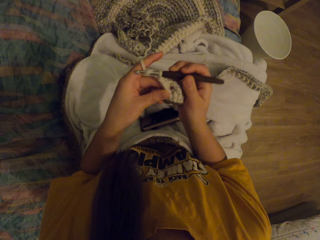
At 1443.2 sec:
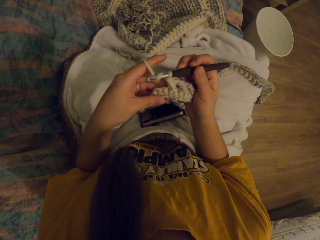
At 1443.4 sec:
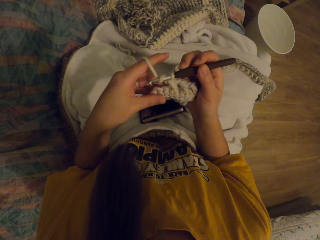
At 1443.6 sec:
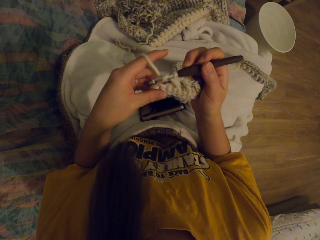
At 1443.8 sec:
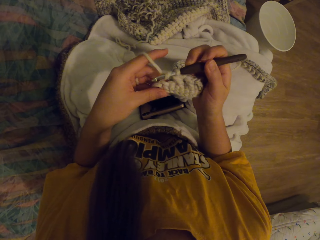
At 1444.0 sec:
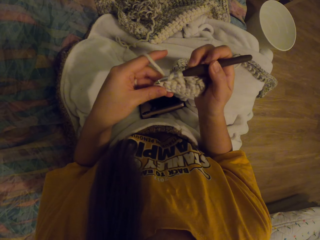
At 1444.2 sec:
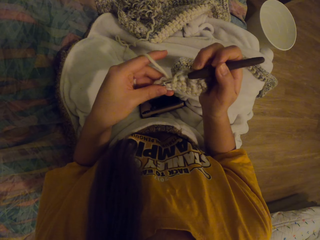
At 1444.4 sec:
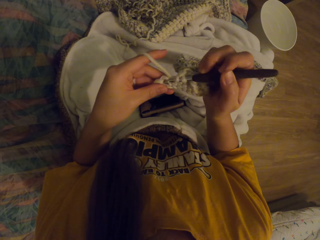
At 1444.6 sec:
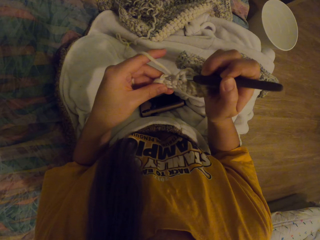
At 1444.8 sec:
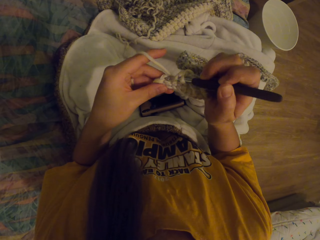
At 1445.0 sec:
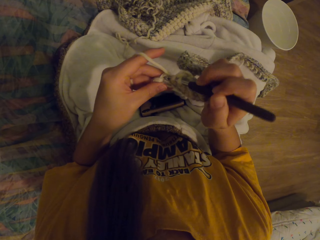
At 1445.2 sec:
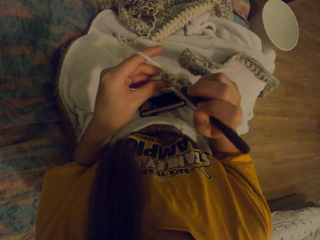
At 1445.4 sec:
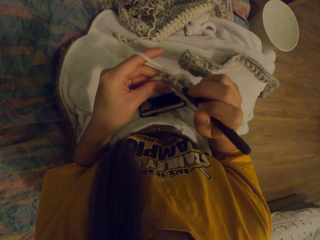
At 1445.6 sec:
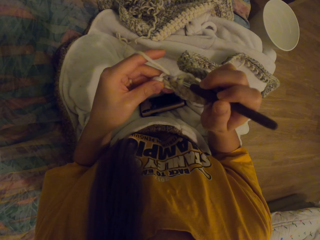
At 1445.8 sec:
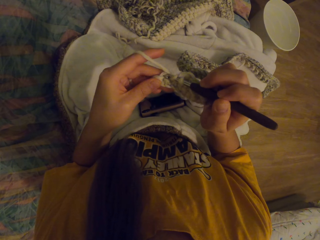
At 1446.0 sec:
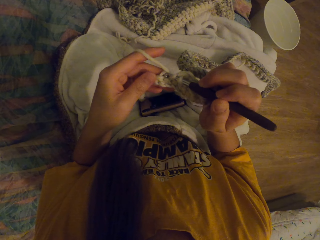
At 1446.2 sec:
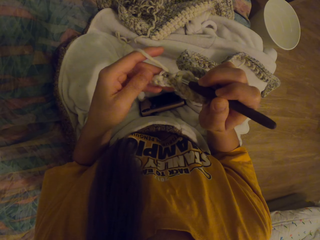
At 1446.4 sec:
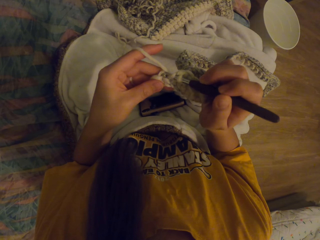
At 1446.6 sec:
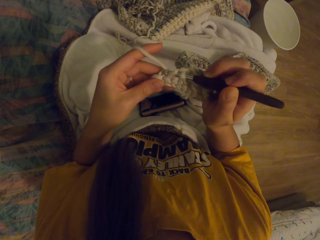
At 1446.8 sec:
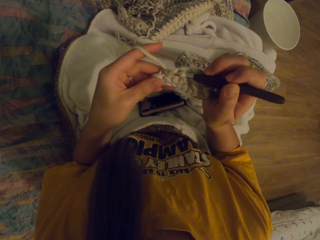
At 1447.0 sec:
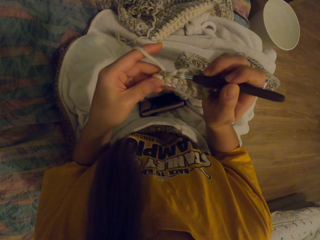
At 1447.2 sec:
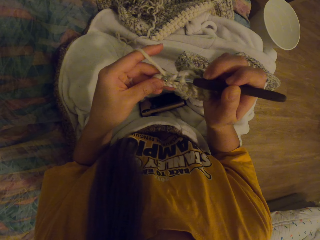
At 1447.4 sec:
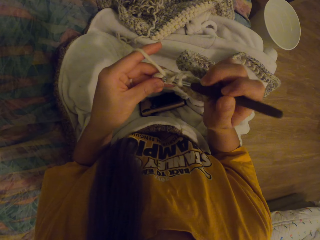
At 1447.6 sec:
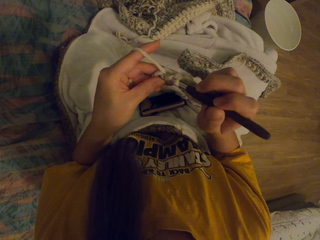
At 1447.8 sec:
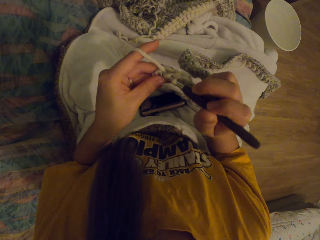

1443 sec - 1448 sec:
The camera wearer knits with the crochet.

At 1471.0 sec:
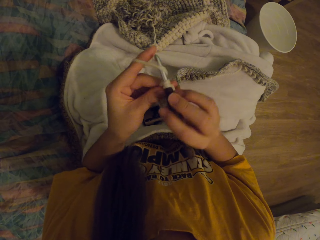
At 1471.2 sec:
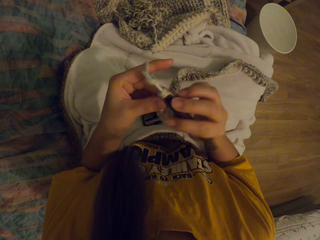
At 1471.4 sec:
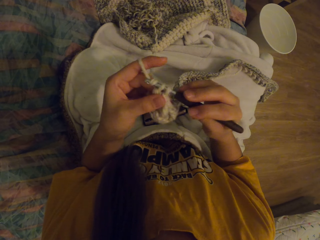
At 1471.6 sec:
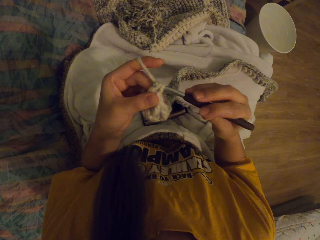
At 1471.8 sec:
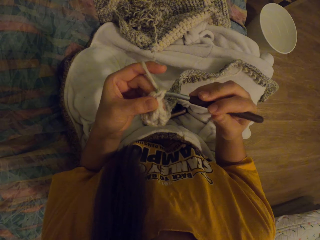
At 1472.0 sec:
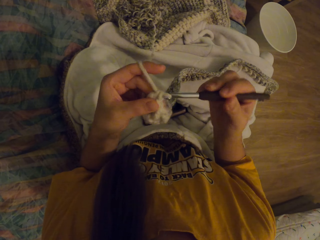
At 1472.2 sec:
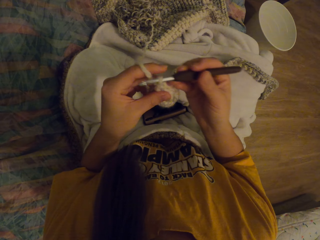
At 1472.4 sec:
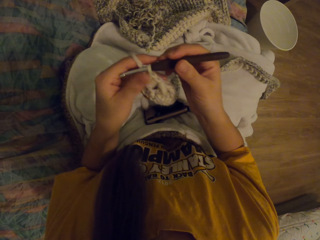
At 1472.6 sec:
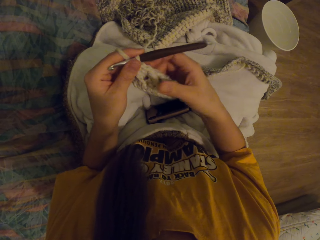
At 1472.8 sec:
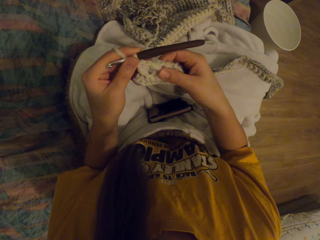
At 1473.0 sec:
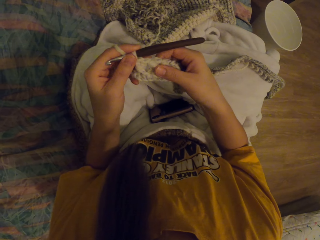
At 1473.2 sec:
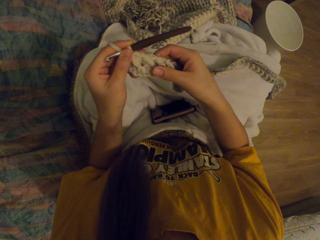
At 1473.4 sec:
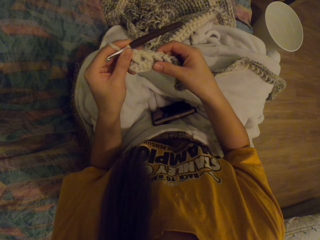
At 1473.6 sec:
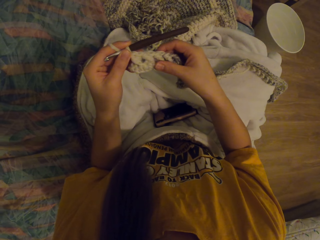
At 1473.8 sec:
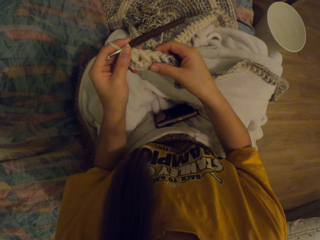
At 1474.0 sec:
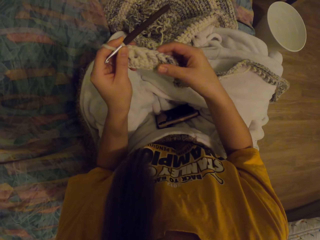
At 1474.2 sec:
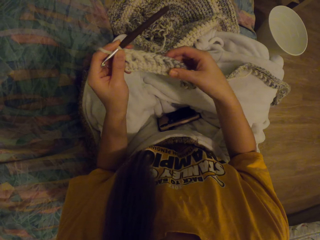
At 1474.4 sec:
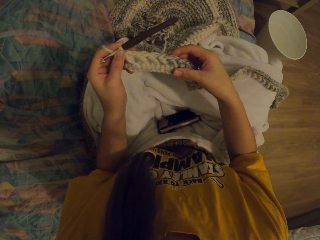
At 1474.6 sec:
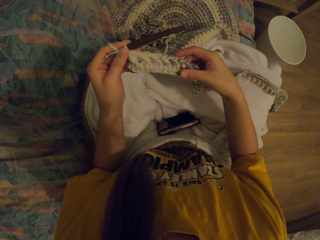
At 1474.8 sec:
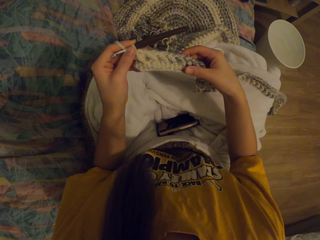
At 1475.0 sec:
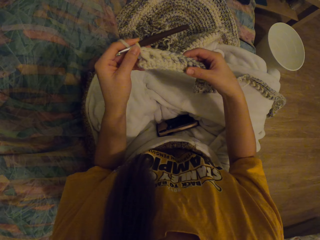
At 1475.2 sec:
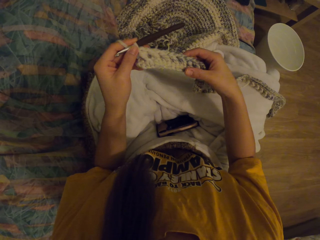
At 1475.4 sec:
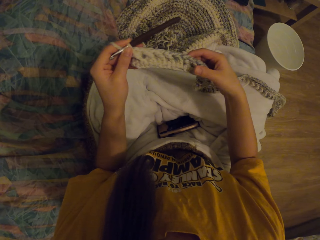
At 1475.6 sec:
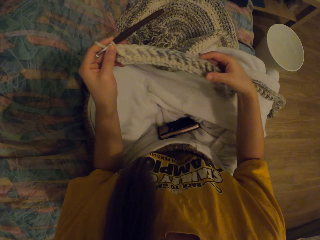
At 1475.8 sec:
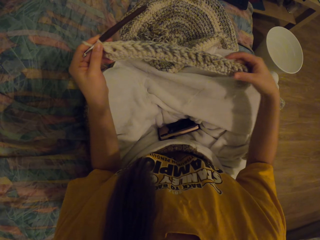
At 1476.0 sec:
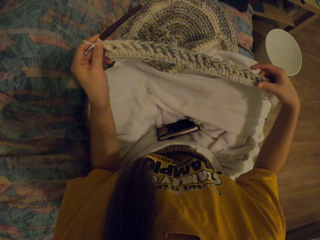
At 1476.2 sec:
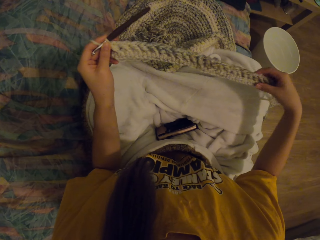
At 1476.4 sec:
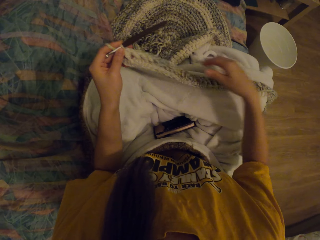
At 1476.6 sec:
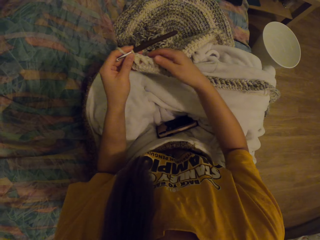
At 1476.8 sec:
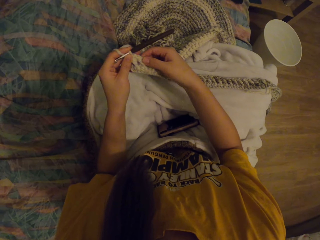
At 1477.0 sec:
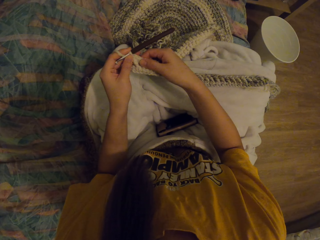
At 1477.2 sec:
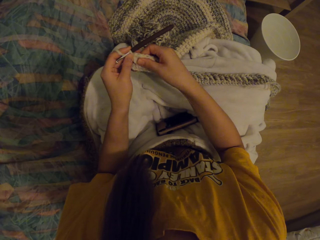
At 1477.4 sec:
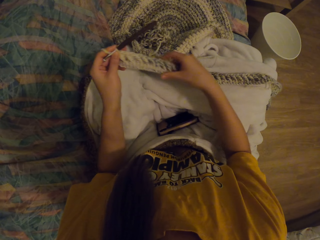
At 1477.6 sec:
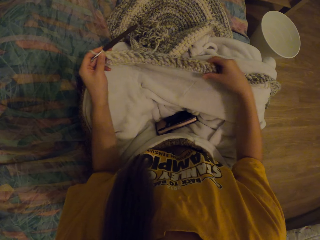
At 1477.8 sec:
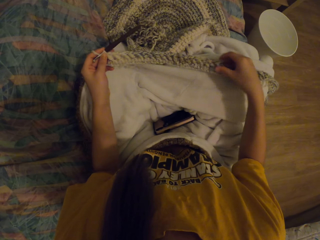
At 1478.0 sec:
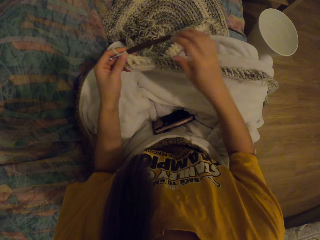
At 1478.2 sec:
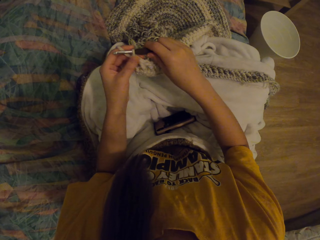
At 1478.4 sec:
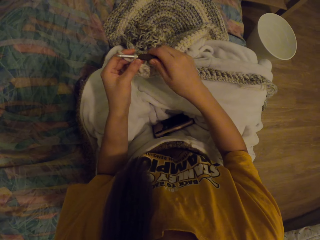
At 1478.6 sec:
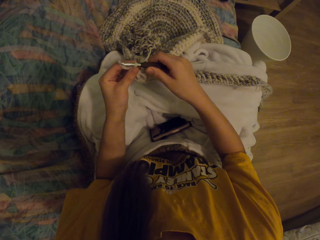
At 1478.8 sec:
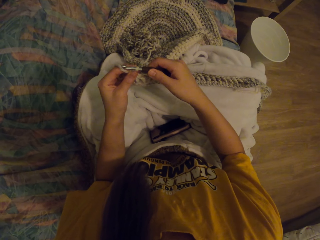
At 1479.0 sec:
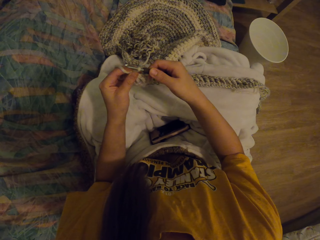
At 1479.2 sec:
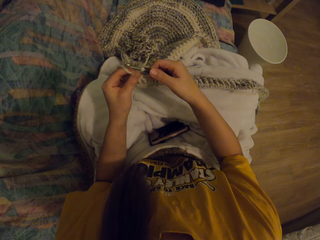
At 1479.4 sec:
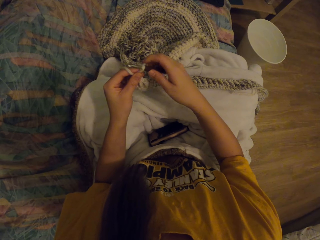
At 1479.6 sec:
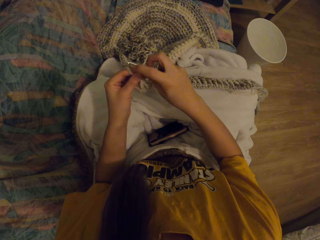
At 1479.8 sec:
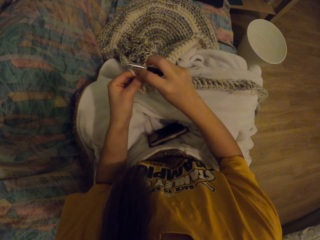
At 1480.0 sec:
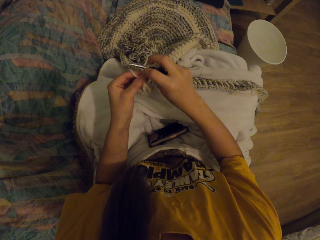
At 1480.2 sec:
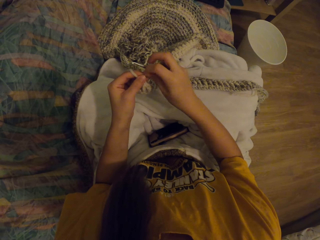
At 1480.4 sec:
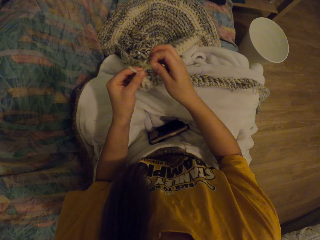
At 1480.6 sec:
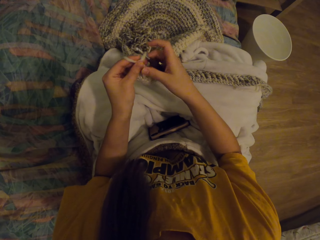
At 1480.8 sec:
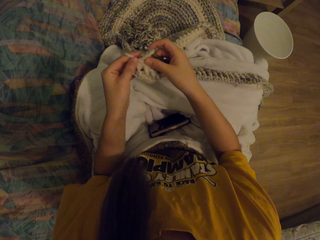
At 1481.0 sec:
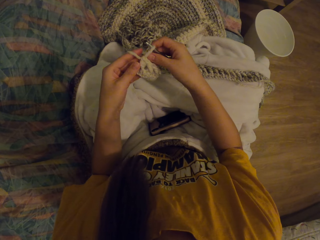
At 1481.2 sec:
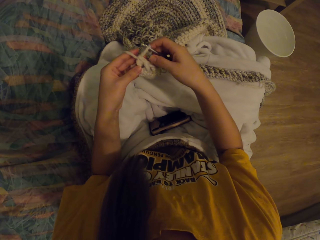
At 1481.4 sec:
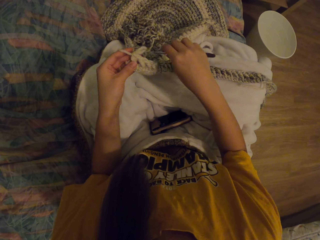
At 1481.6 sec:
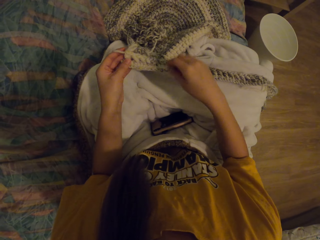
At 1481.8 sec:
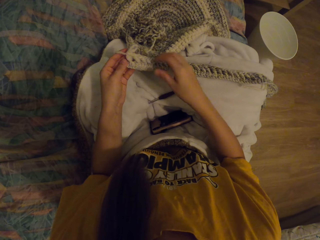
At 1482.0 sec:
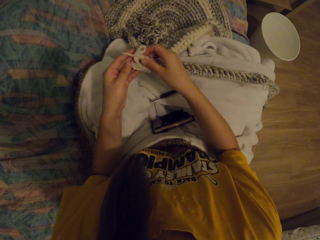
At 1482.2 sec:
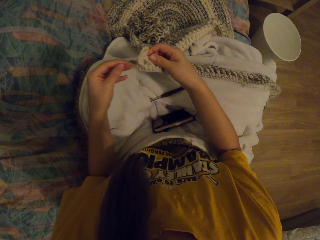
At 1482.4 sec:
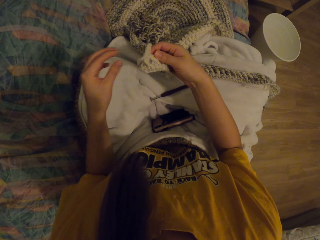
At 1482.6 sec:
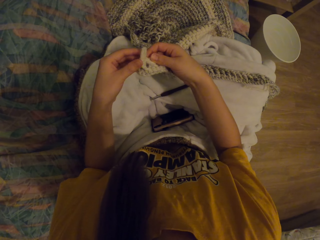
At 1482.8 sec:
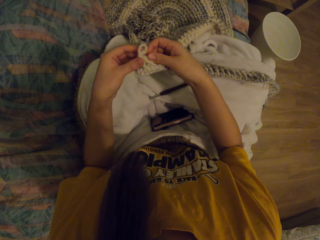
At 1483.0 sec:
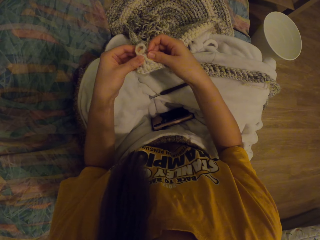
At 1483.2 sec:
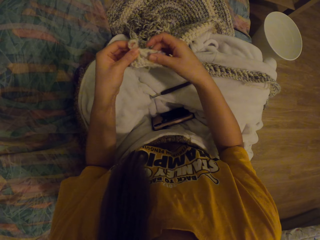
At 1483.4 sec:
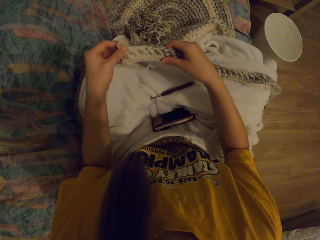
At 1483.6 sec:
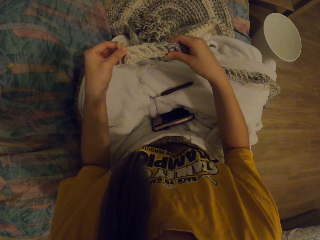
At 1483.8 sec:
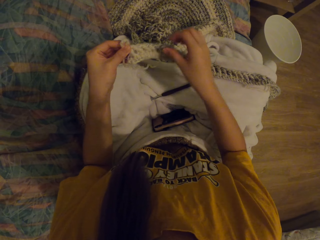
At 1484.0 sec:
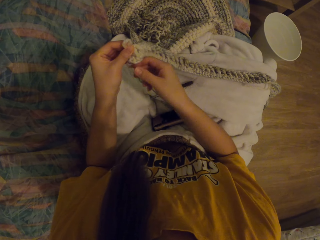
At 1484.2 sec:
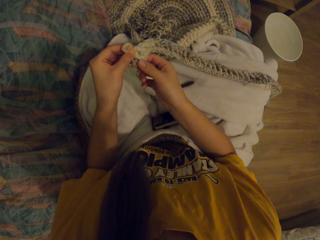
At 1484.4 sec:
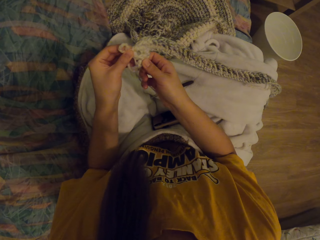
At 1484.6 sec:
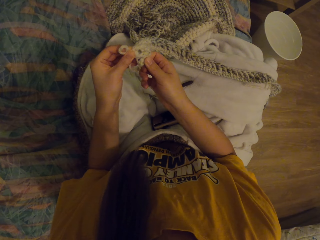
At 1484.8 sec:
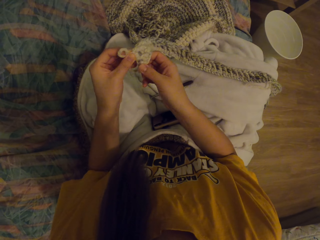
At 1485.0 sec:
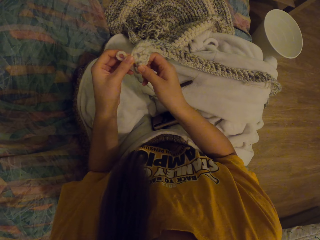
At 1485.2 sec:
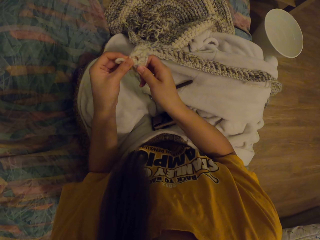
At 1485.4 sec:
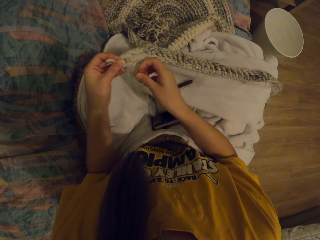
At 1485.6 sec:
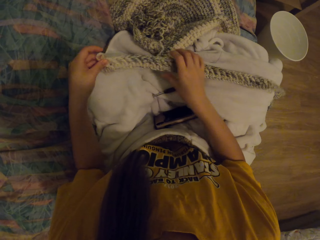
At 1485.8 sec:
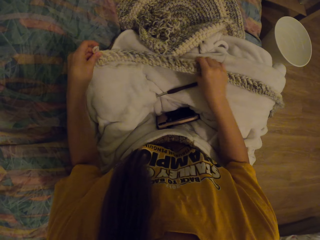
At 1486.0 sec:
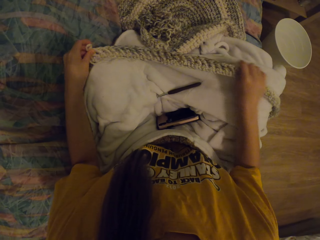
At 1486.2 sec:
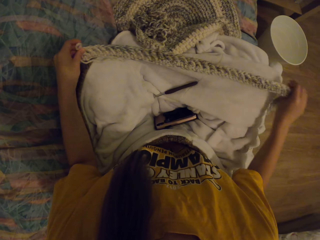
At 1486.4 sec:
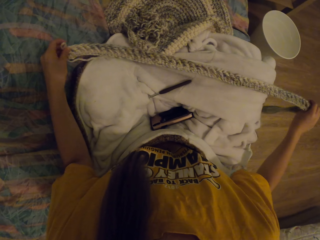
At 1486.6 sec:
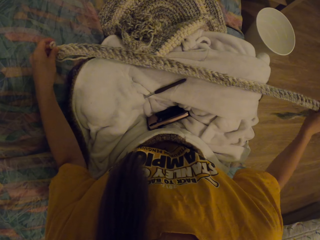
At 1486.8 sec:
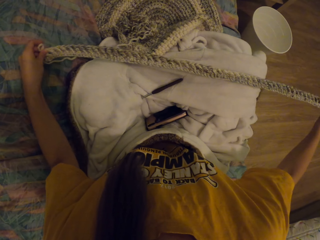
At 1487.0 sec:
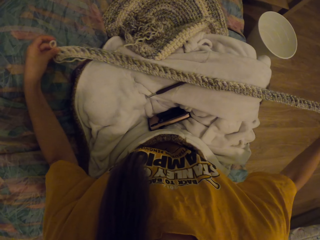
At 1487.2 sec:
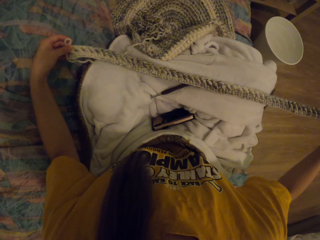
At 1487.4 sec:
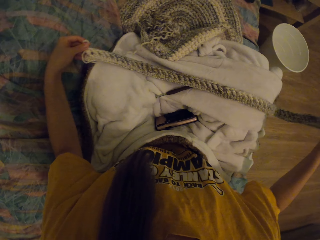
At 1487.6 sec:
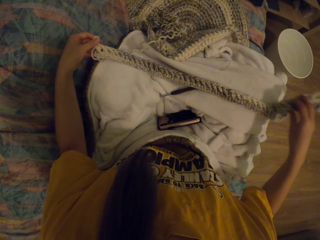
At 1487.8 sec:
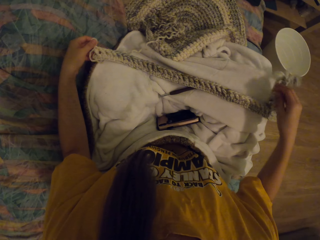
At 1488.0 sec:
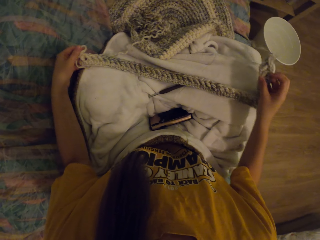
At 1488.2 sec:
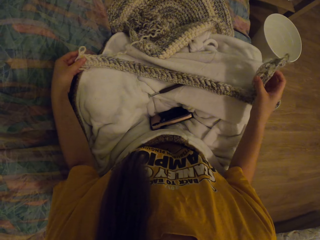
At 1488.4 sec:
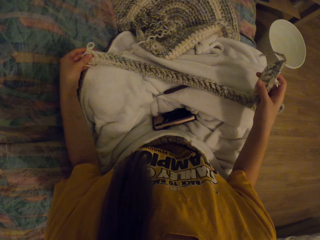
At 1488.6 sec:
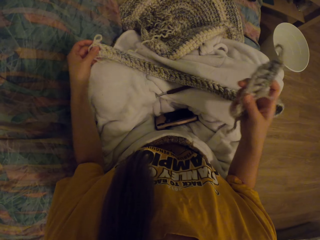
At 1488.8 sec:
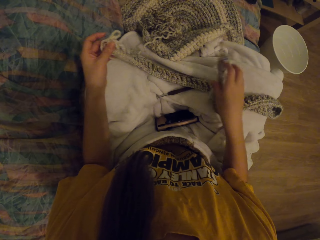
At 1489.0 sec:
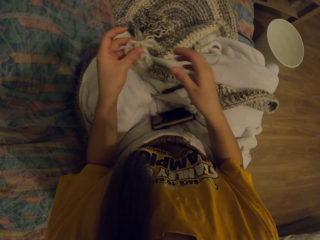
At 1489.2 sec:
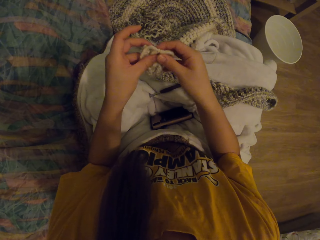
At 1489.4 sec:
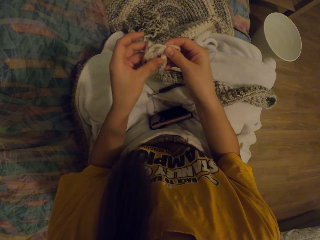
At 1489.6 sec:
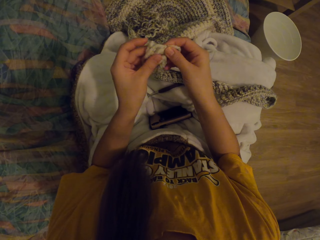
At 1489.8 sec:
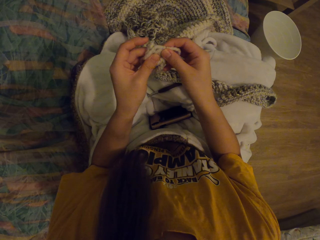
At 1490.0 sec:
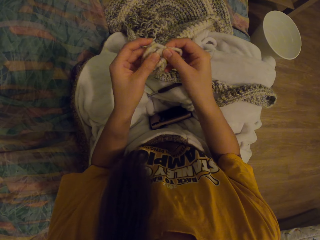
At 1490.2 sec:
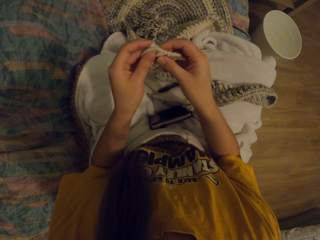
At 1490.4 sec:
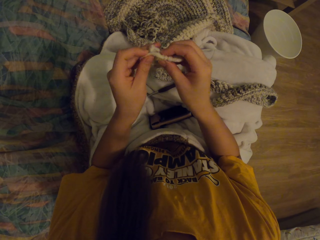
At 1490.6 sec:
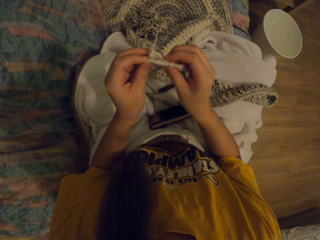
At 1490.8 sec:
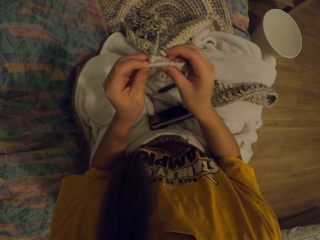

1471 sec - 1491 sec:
The camera wearer checks the knitted part of the cloth. They remove the crochet from the thread wool. They put the crochet on the cloth. They check the knitted part of the cloth.
